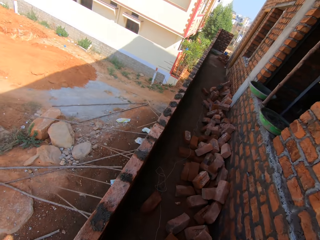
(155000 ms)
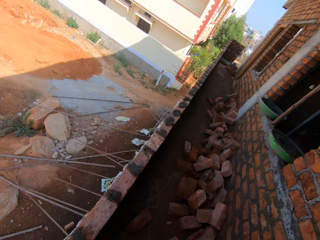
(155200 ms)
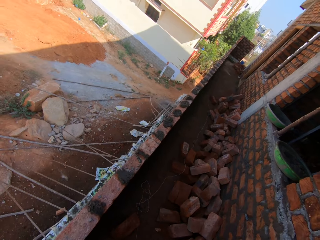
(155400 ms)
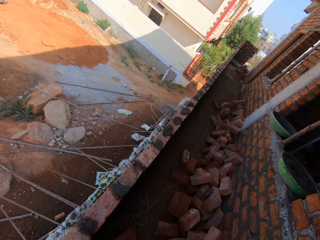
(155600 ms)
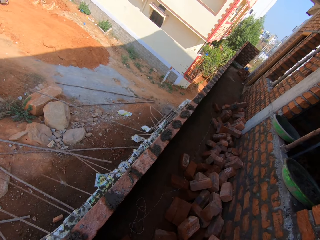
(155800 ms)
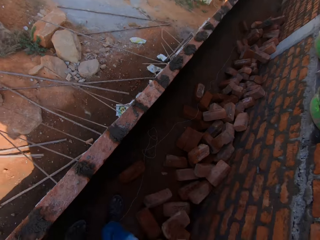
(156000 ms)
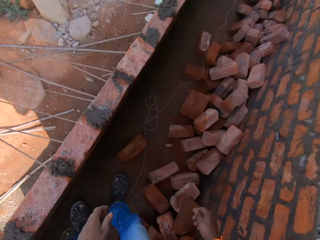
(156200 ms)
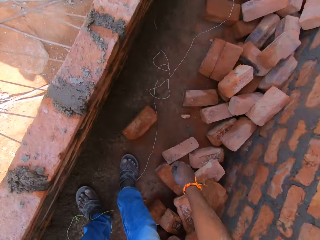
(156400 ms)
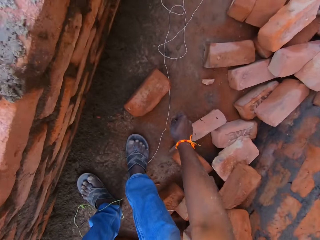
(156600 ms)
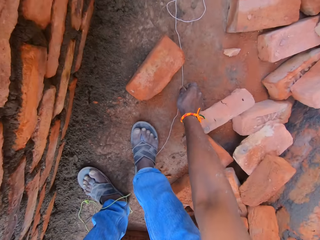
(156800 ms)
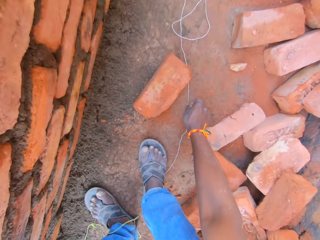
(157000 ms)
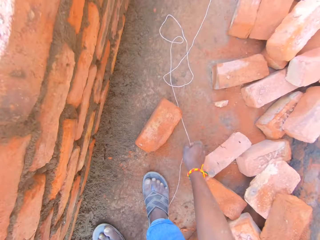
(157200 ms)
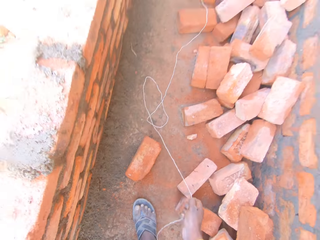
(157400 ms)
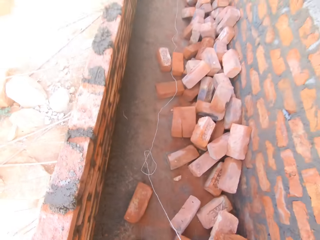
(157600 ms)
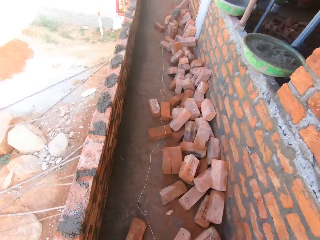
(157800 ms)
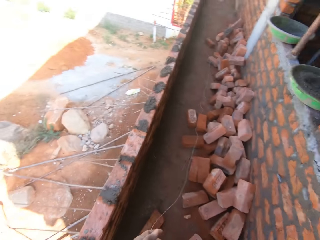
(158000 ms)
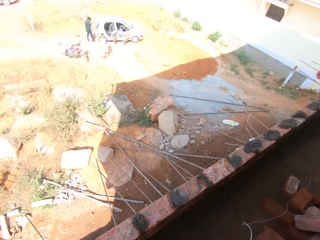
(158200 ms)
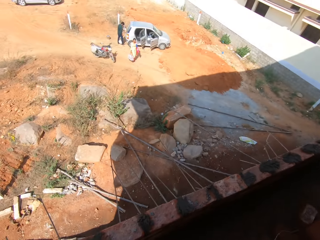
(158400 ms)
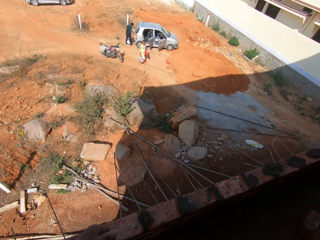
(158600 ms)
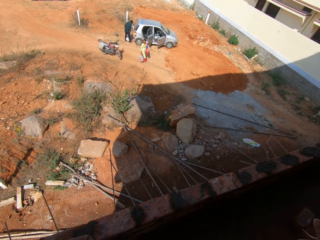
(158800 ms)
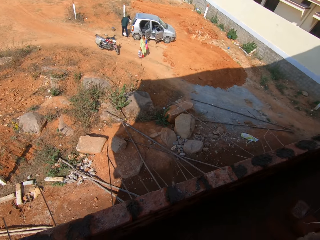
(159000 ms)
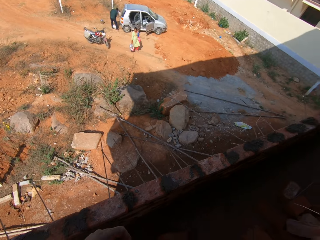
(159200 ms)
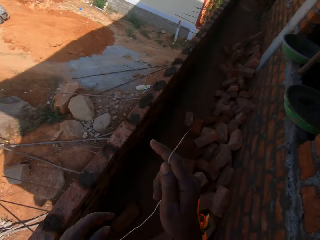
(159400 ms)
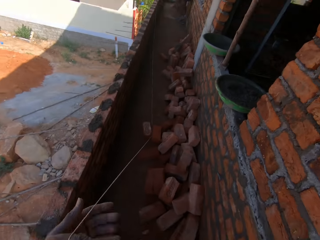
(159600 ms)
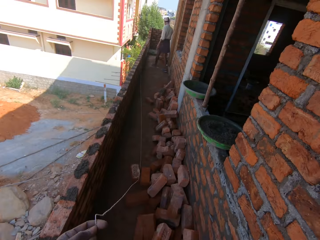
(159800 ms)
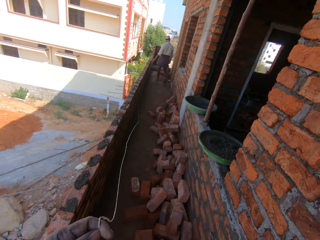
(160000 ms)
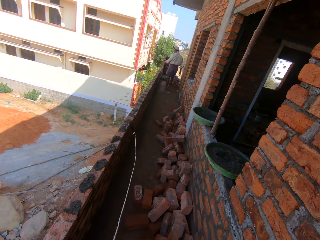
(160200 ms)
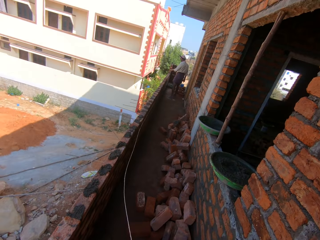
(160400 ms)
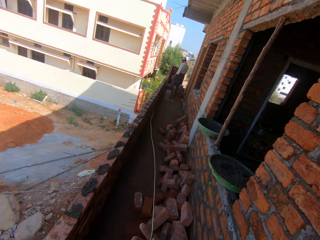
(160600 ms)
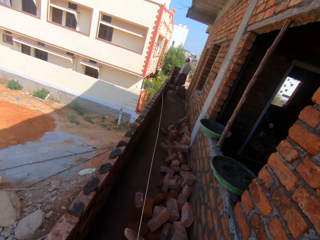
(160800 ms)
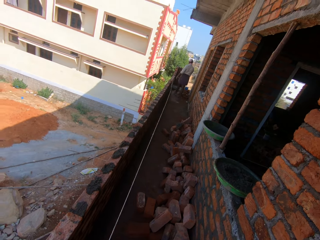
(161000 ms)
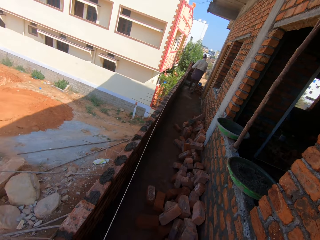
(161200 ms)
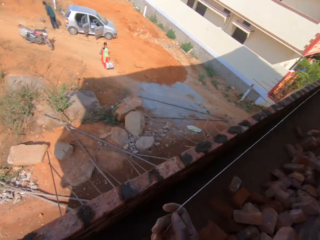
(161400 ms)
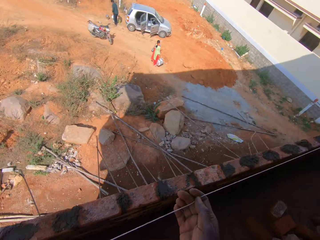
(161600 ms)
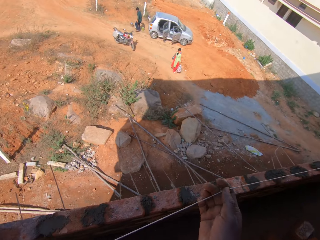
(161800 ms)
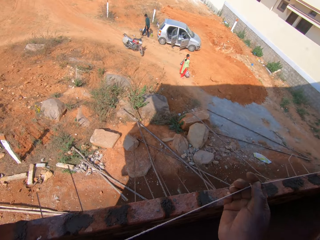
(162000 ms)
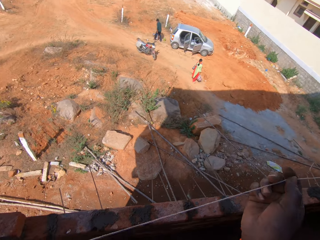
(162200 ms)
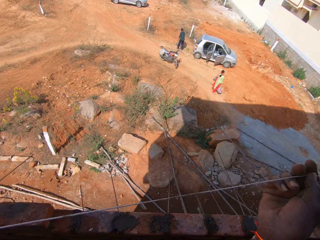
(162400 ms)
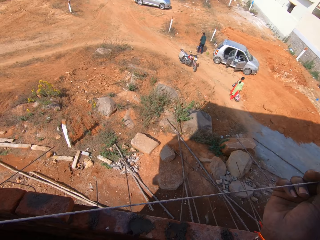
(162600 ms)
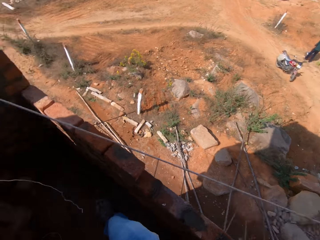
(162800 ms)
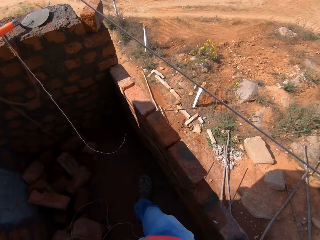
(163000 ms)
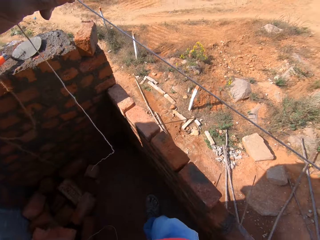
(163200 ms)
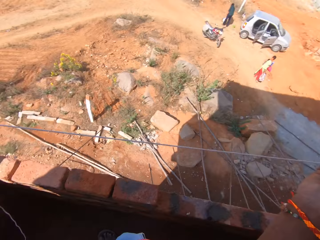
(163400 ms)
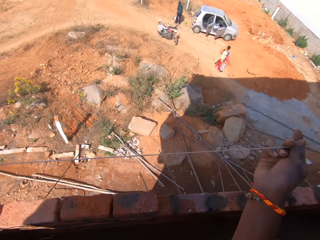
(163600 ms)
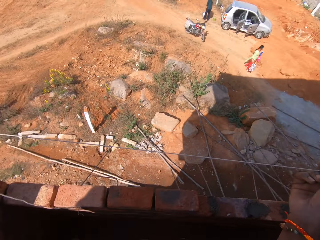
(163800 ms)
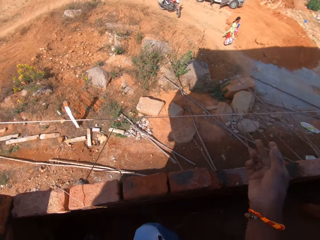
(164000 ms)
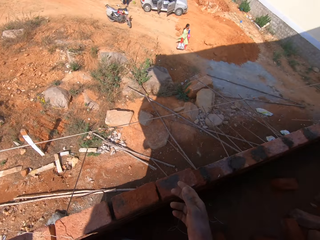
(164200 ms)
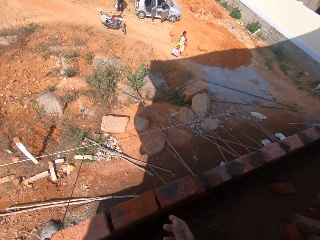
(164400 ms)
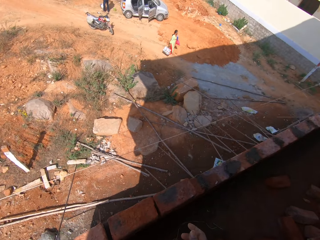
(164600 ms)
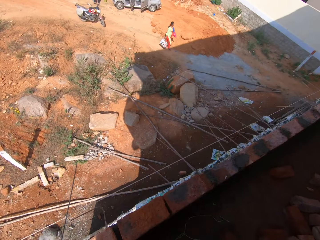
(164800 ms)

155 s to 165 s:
The camera wearer walks around. They pick a string. They pull the string.

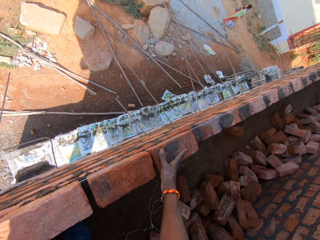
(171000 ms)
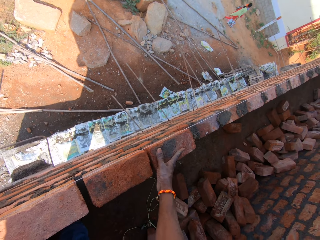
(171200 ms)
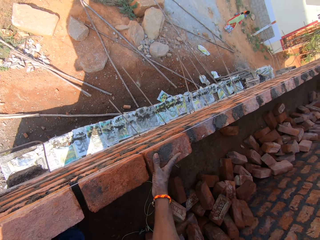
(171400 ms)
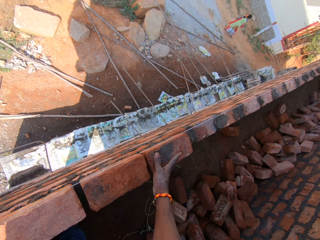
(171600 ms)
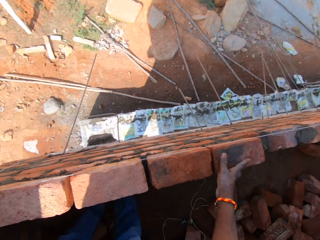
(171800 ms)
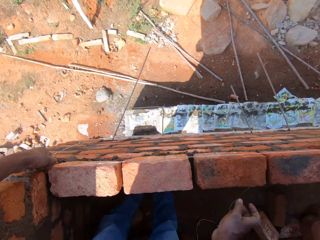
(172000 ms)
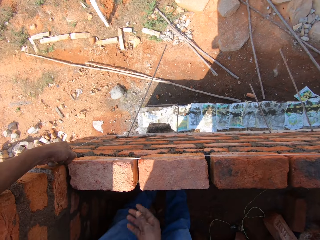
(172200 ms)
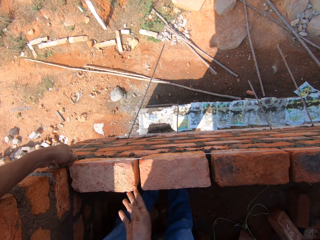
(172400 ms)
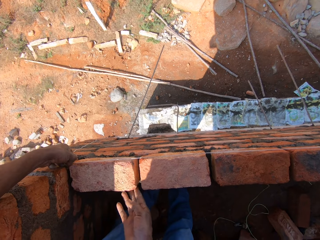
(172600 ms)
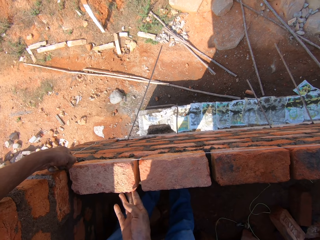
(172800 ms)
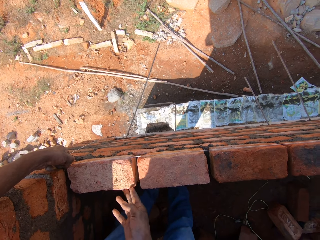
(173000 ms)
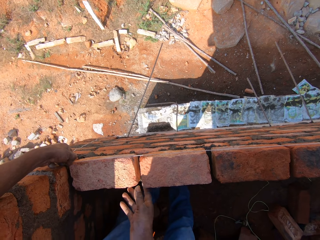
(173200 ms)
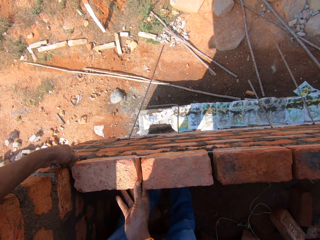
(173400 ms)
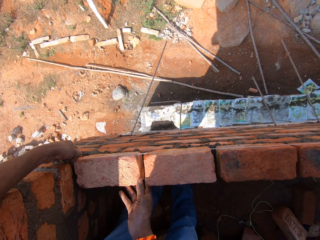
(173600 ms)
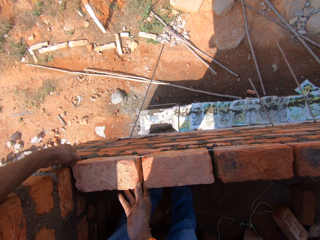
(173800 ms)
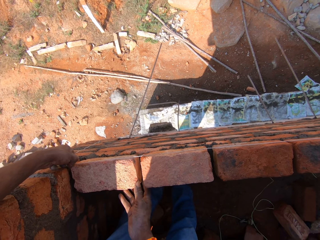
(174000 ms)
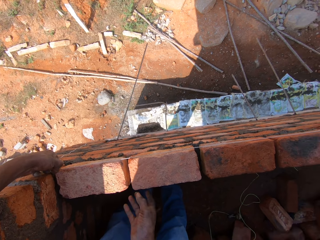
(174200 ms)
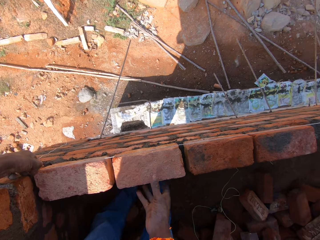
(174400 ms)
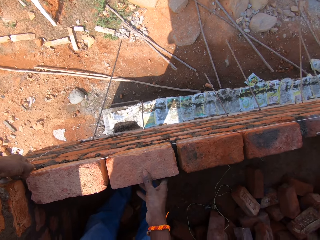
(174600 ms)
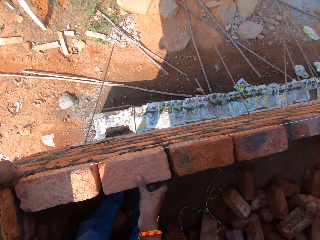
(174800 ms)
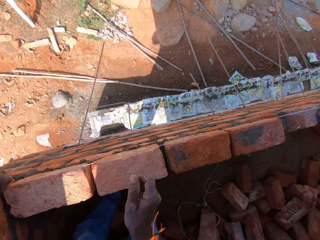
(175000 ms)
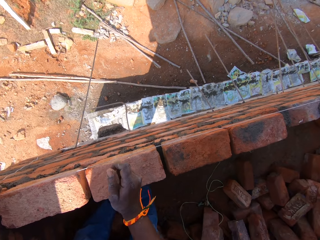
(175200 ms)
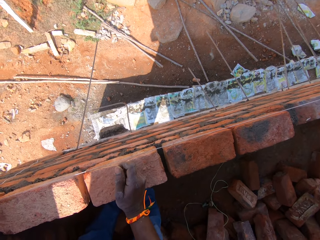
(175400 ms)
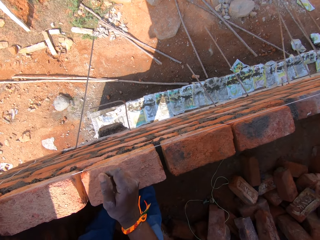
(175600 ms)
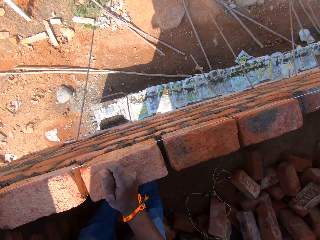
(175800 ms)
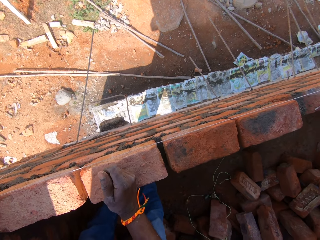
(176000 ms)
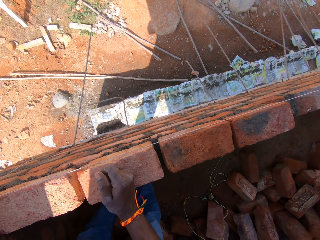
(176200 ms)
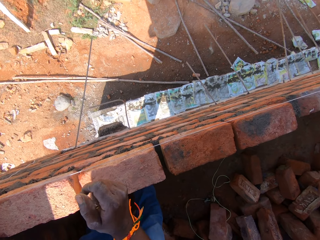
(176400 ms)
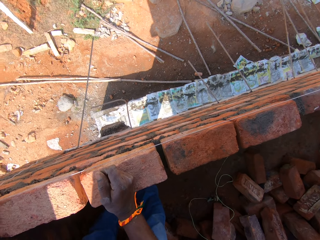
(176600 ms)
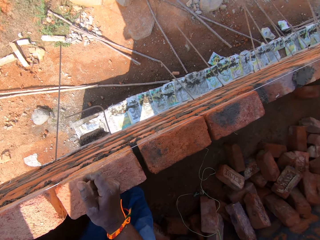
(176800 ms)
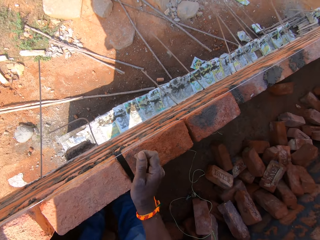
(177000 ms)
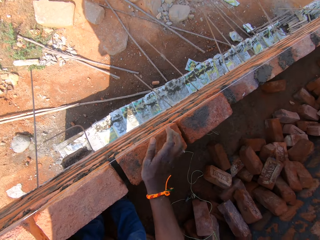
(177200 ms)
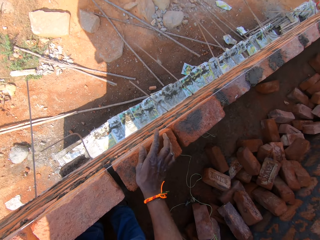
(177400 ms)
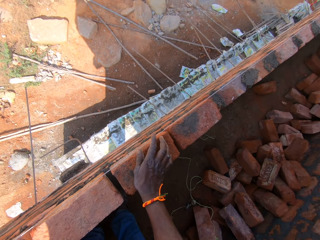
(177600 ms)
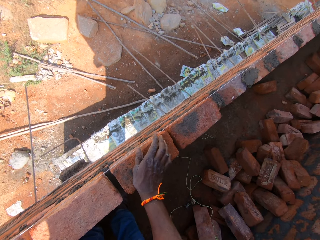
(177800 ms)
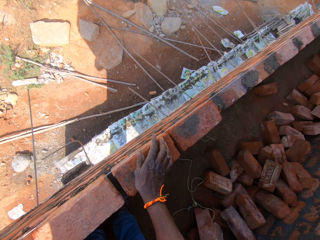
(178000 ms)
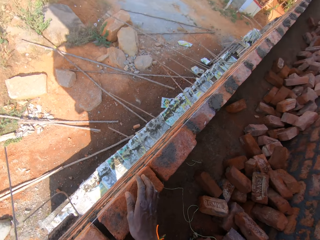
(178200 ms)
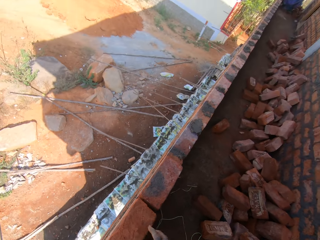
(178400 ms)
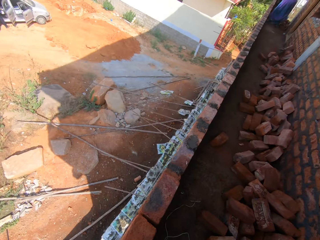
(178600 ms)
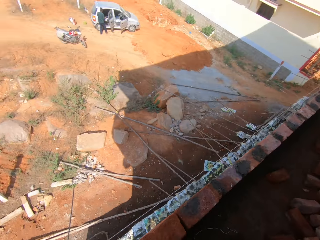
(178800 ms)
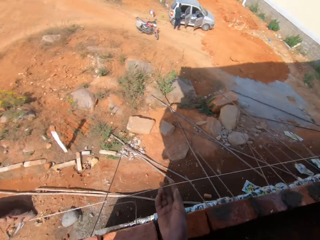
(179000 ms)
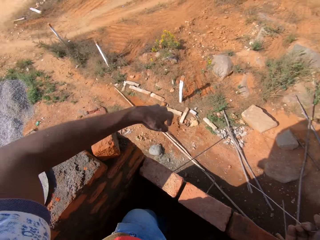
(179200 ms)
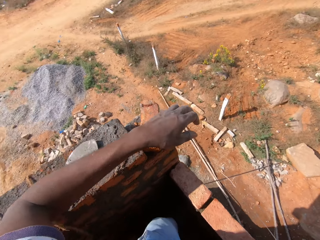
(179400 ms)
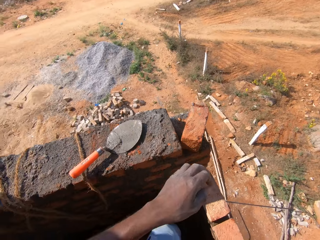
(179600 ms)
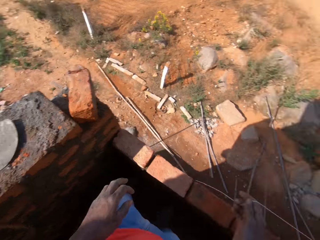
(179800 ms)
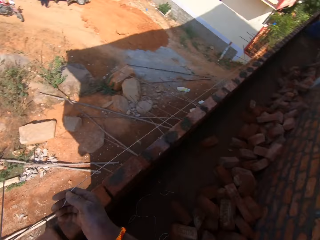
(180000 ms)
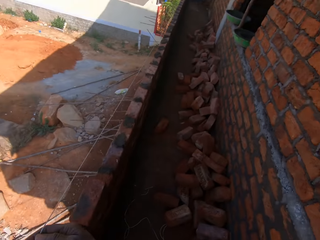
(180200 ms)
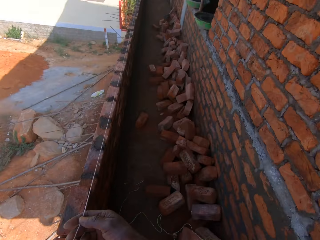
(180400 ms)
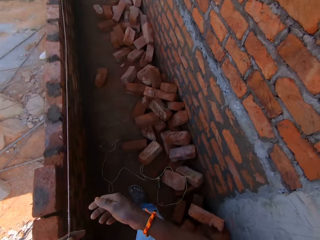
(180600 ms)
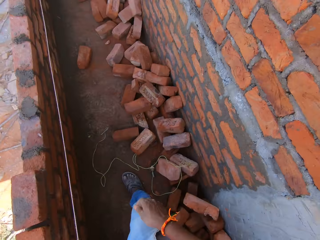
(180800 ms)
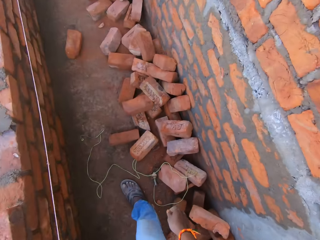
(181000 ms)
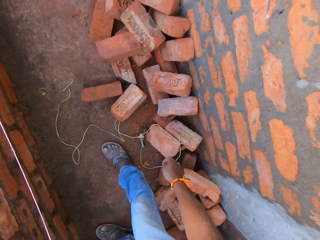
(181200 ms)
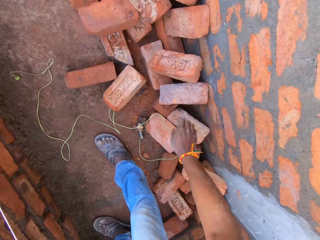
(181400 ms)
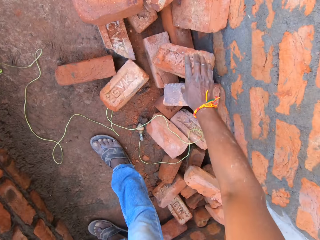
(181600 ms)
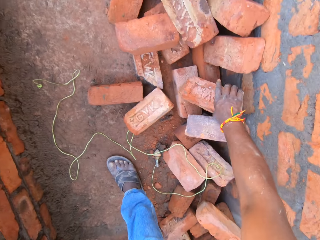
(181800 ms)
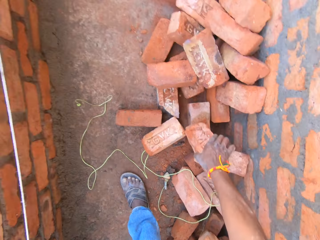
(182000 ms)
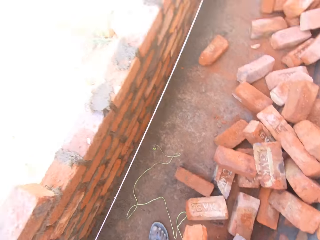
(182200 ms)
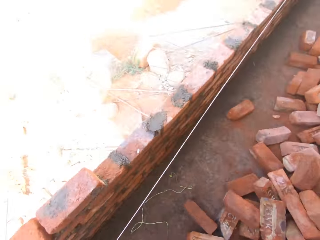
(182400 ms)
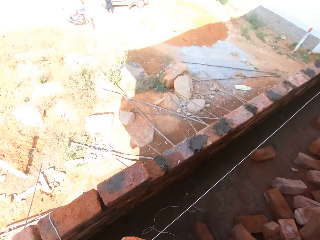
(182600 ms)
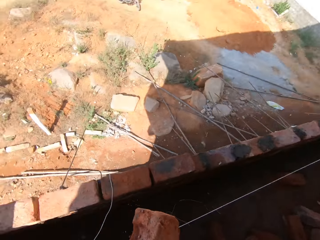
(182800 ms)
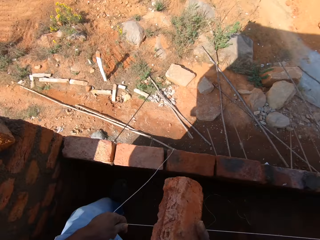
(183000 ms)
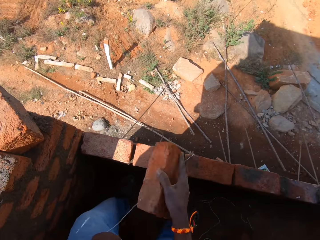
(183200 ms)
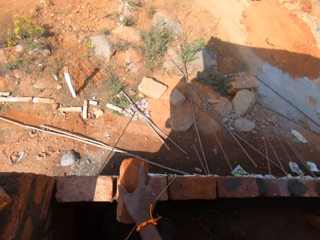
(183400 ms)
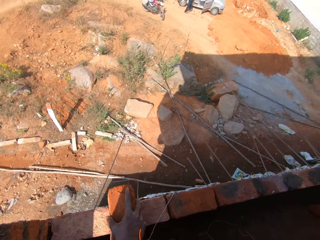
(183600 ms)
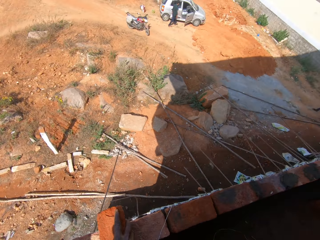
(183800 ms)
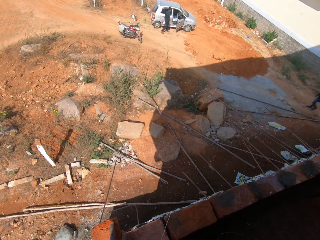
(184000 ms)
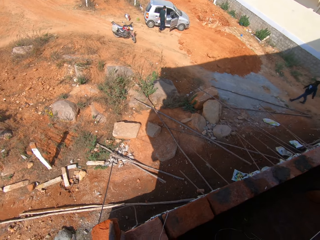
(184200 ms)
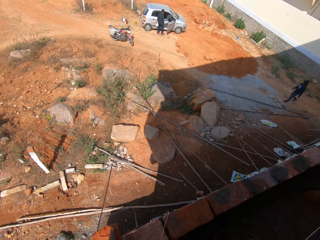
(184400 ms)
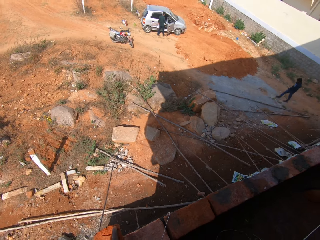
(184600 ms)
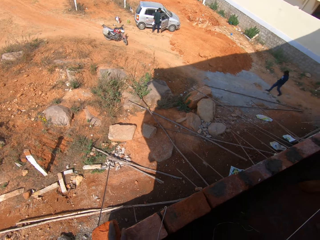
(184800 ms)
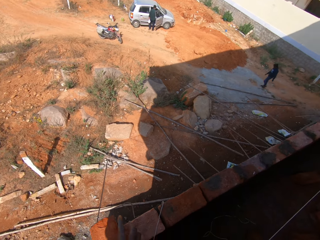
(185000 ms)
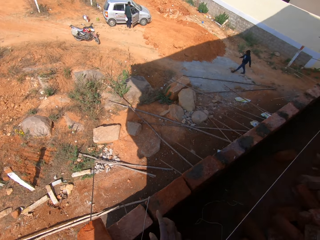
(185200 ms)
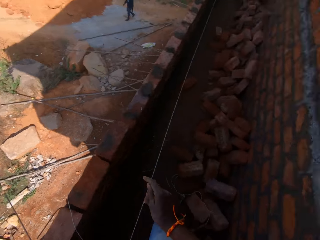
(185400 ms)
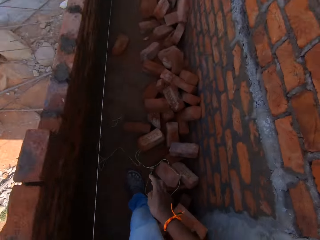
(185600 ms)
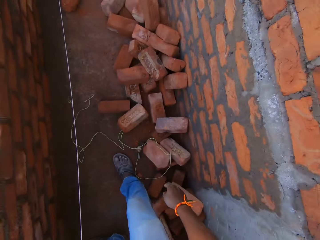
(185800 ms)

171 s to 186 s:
The camera wearer moves the string. They hit a brick with a hand. They remove the string from the bricks. They pick a brick. They put the brick on the other bricks.
